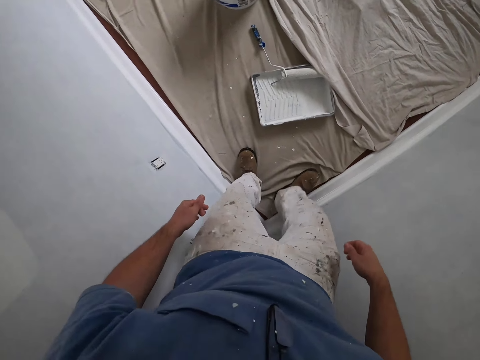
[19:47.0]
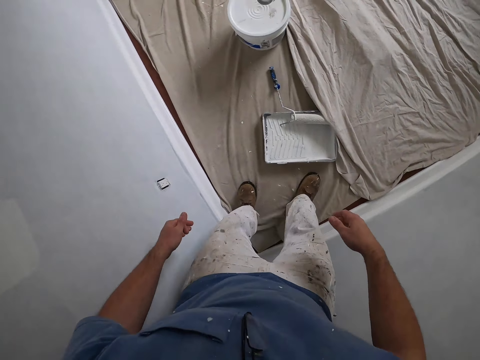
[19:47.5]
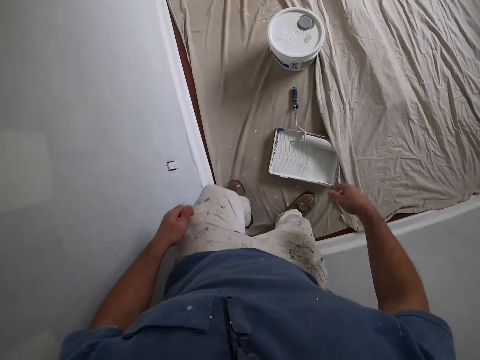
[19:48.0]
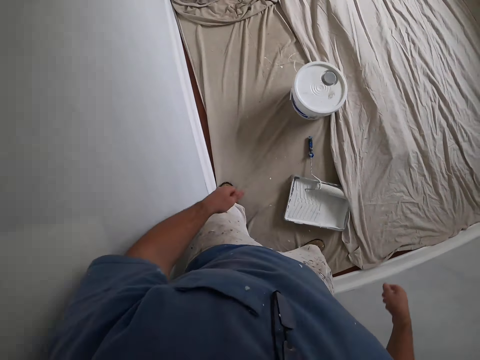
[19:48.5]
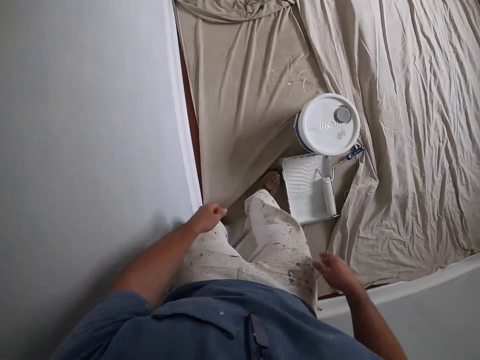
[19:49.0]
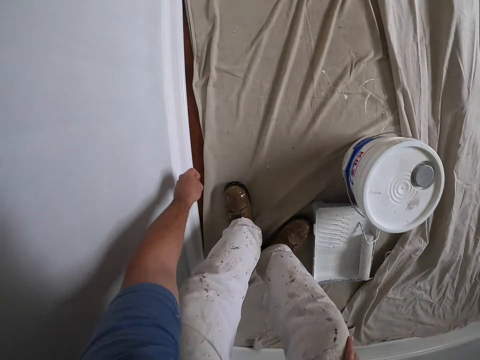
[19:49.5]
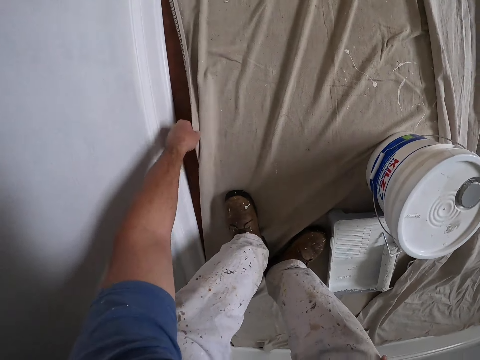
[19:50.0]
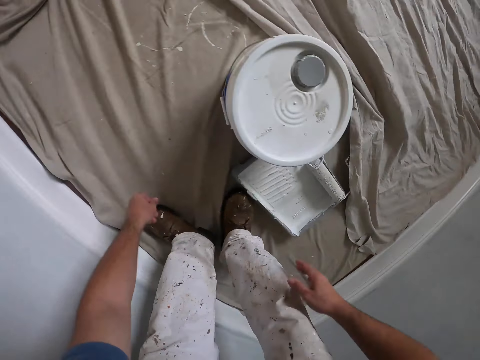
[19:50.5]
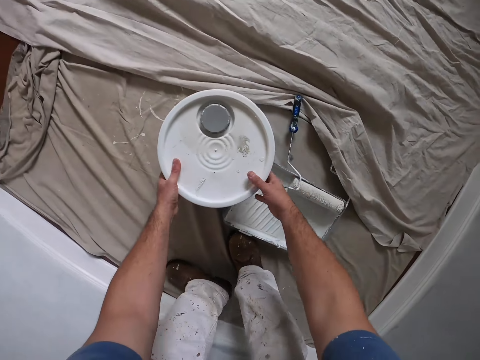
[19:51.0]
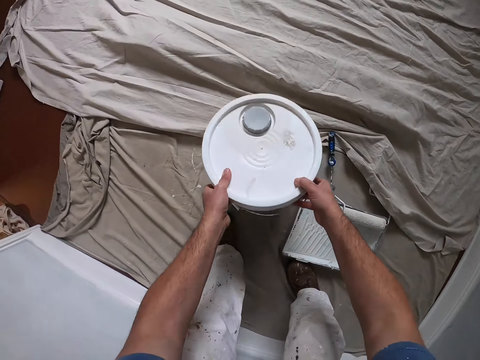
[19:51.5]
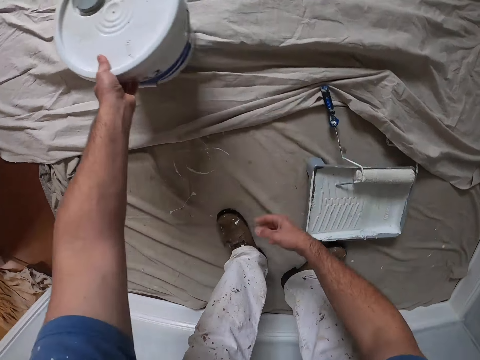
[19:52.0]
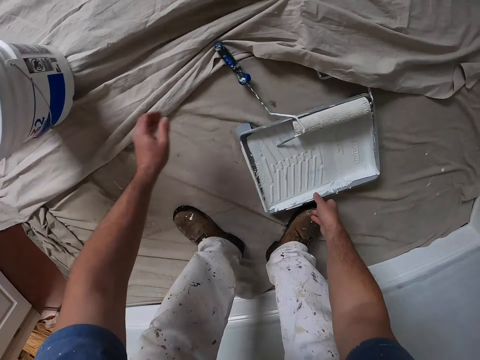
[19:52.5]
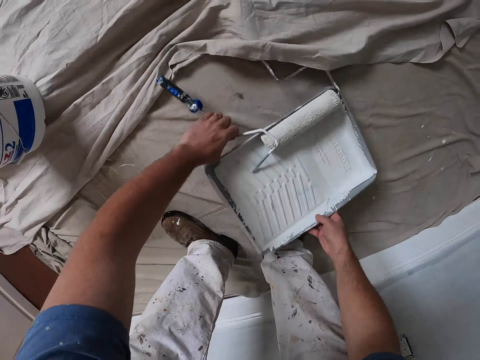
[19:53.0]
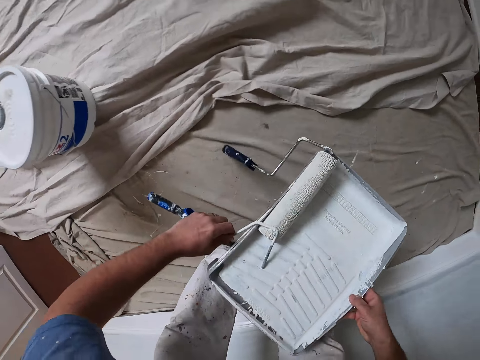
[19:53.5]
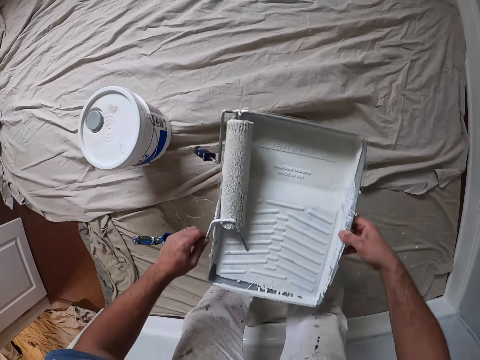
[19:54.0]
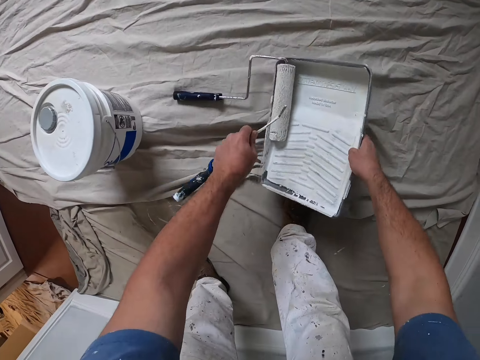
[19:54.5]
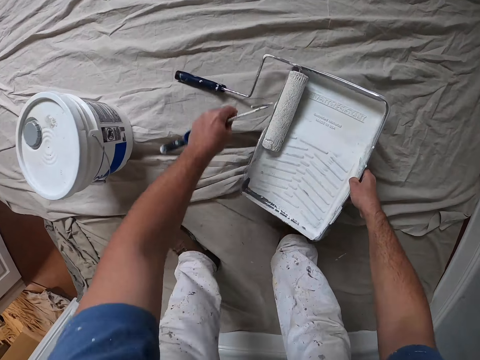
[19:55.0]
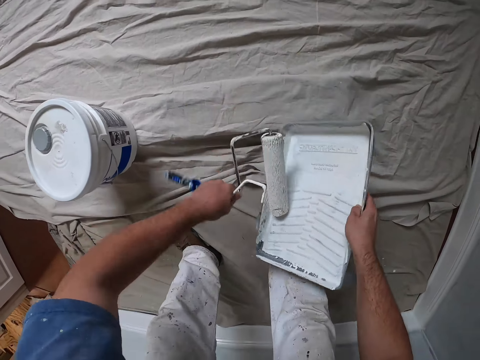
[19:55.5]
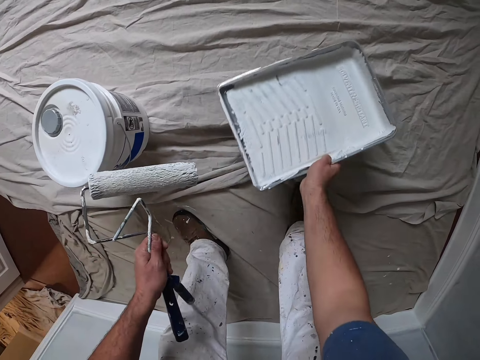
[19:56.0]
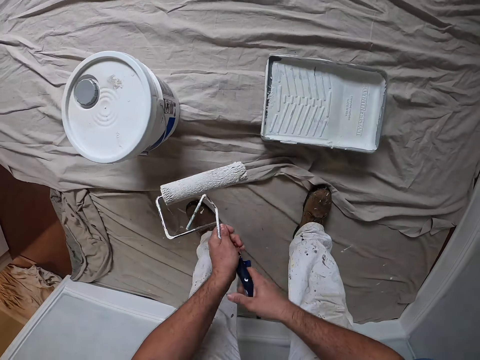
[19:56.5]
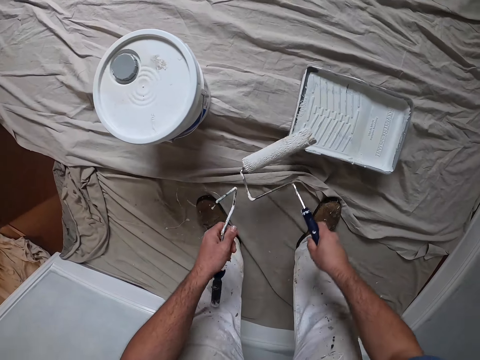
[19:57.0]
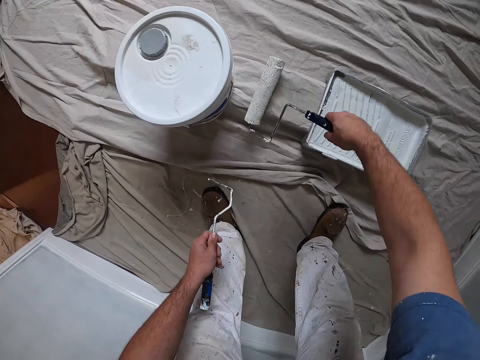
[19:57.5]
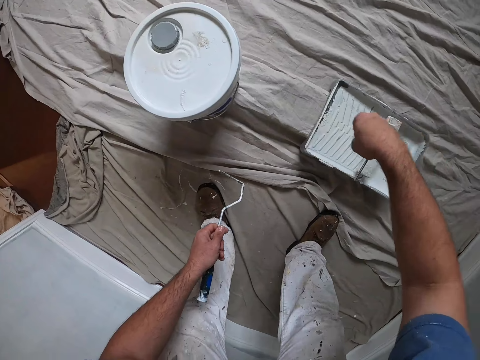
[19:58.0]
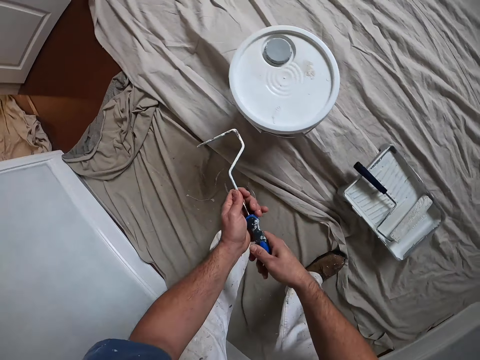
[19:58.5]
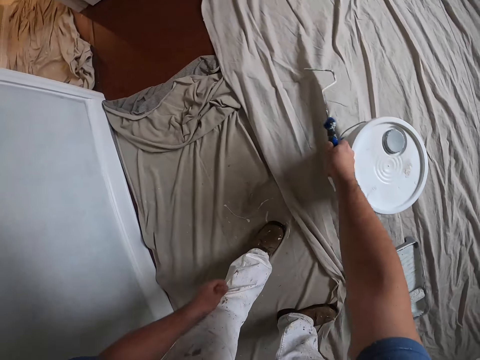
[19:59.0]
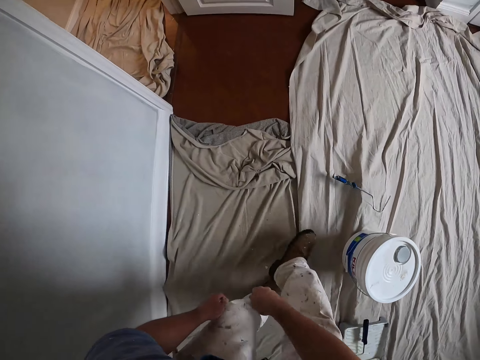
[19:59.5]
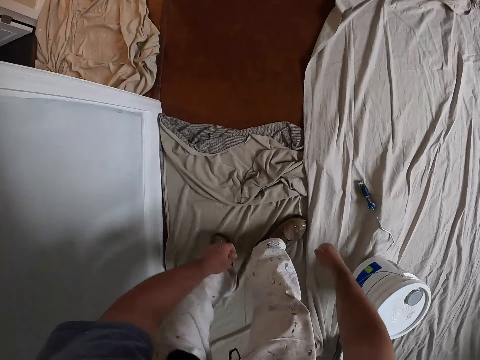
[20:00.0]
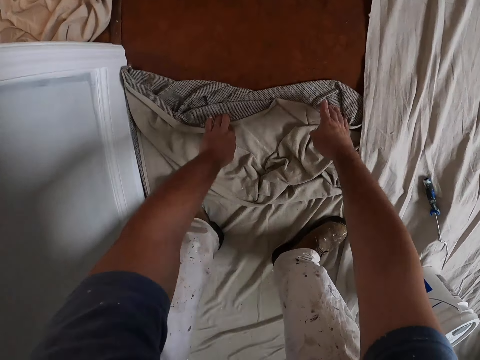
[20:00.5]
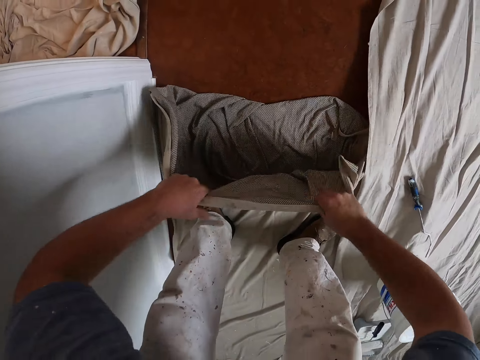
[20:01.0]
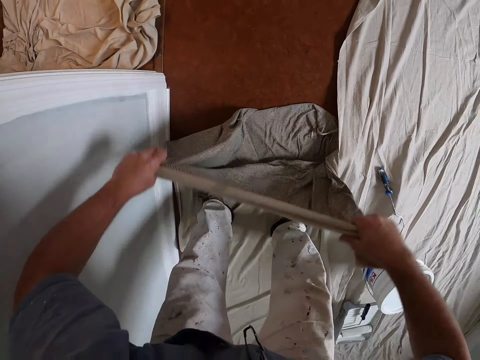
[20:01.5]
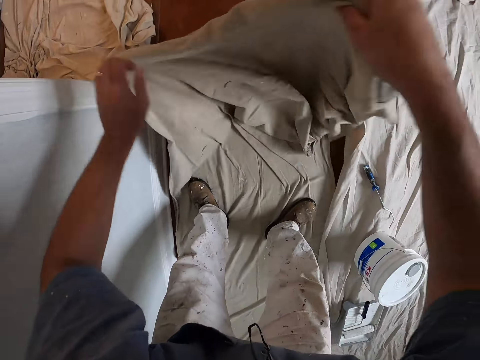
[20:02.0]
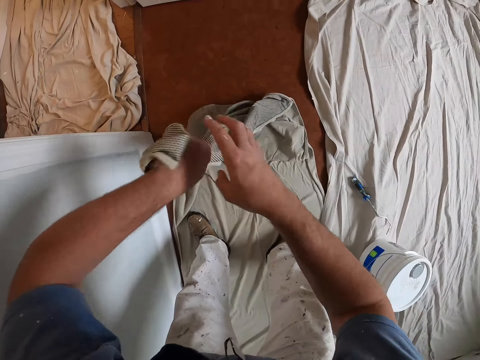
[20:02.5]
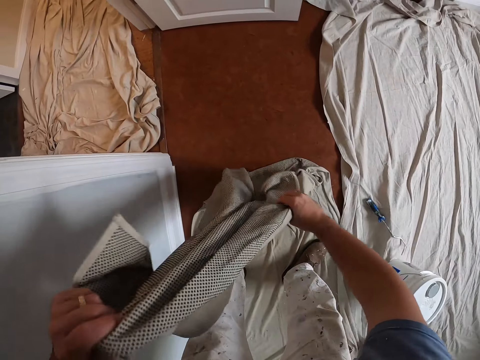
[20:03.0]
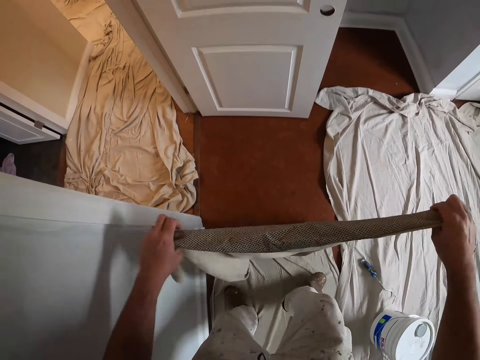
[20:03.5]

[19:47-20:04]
The camera wearer adjusts the edges of the cloths on the floor with his left hand. He moves the bucket of paint towards another canvas. He picks up a paint roller brush with a tray. He places the paint roller brush with the tray on the other canvas on the ground floor. He picks up the tray. He picks up the paint roller brush. He removes the paint roller from the tray. He throws the tray on the other canvas. He places the tray on the ground floor. He exchanges the paint roller brush to his right hand. He exchanges the paint roller kit to his right hand. He places the paint roller on the tray. He places the paint roller's handle in his right hand. He throws the paint roller's handle on the other canvas with his right hand. He walks towards the door. He picks up a piece of cloth. He spreads the canvas on the floor. He adjusts the piece of cloth.

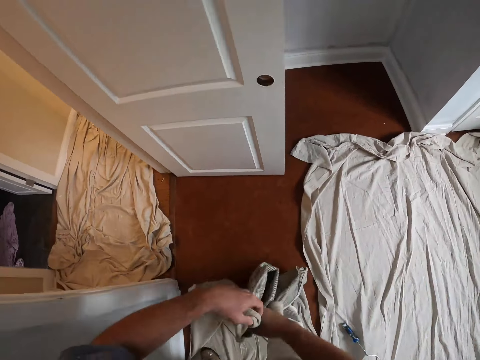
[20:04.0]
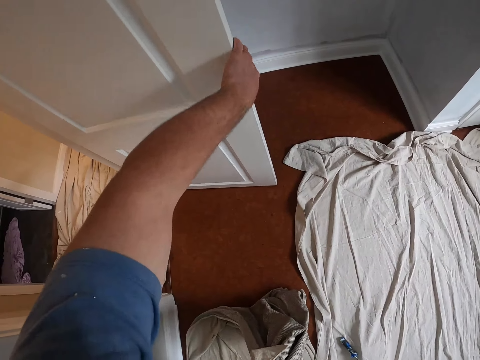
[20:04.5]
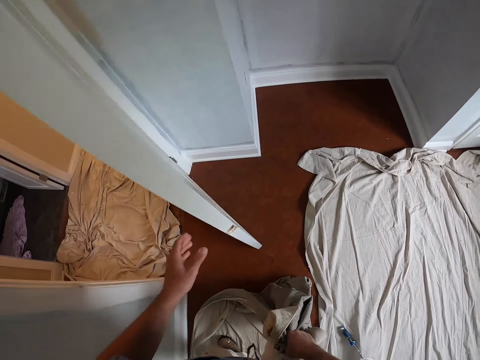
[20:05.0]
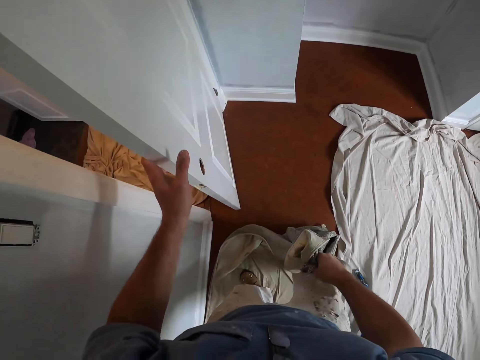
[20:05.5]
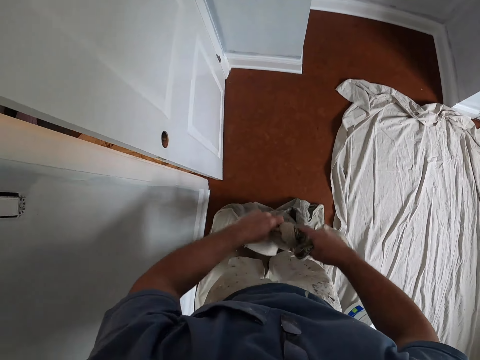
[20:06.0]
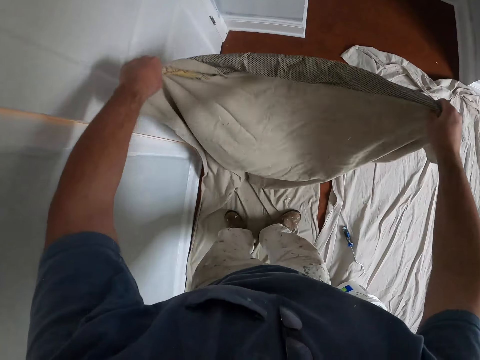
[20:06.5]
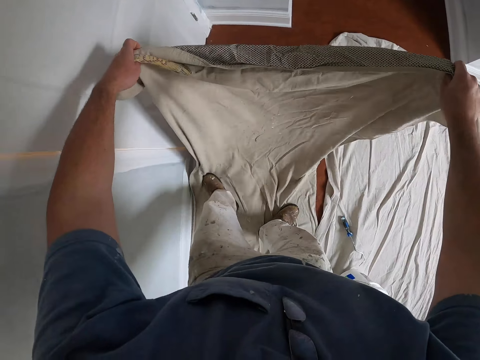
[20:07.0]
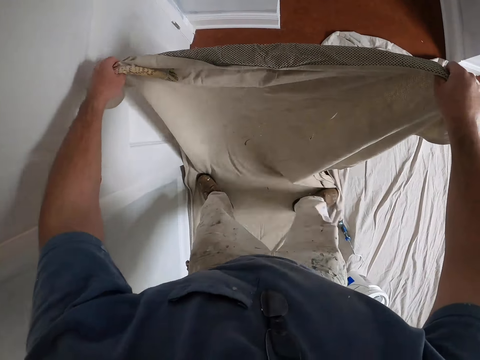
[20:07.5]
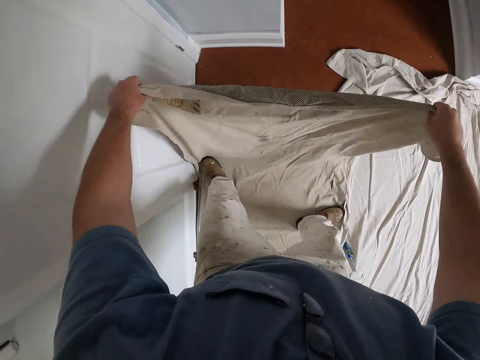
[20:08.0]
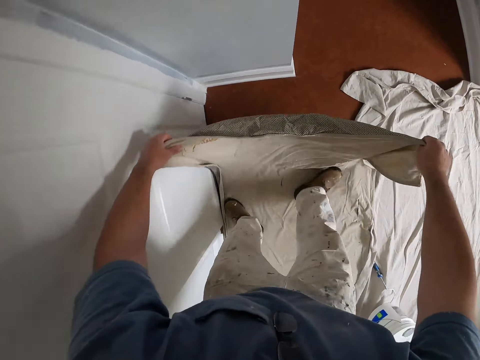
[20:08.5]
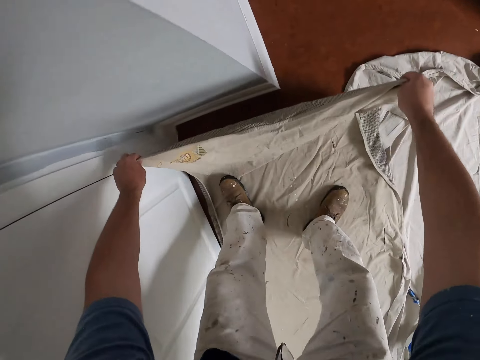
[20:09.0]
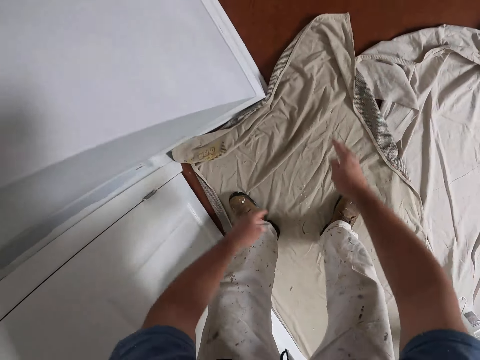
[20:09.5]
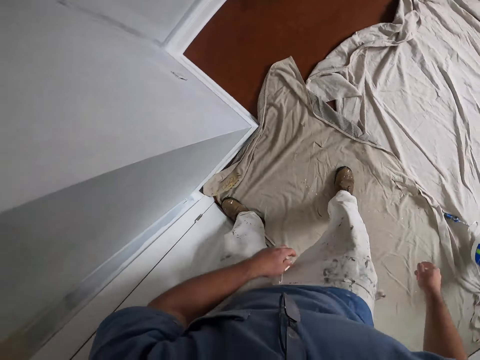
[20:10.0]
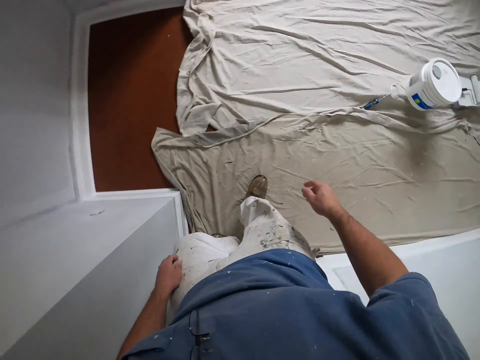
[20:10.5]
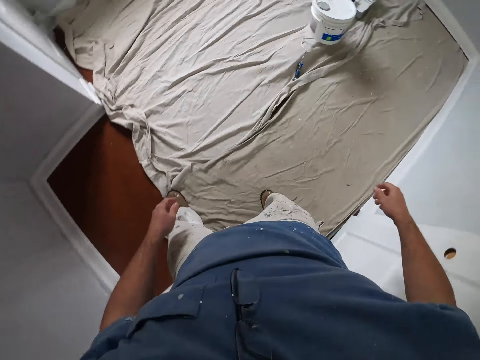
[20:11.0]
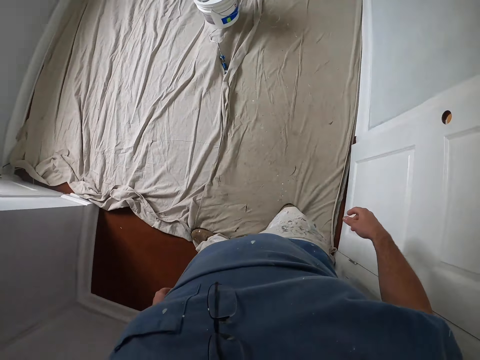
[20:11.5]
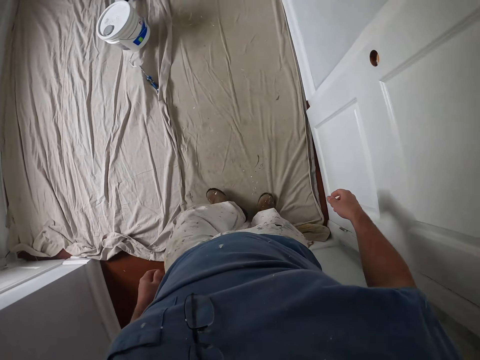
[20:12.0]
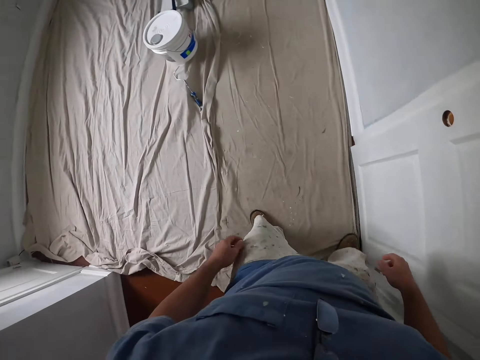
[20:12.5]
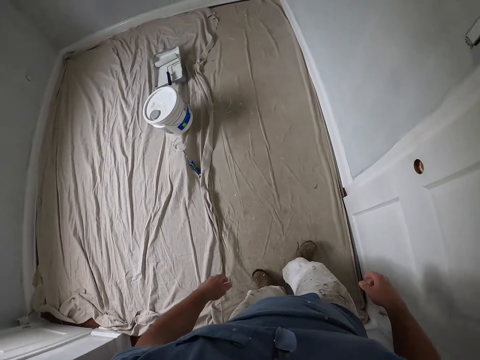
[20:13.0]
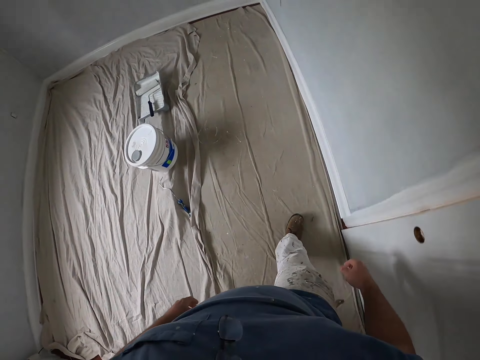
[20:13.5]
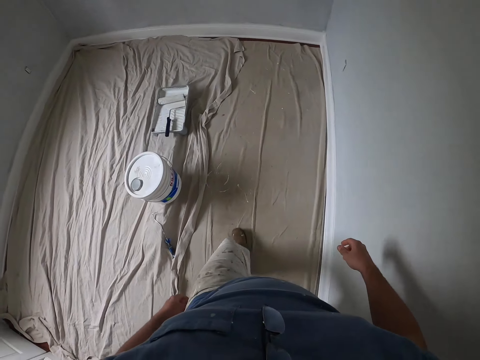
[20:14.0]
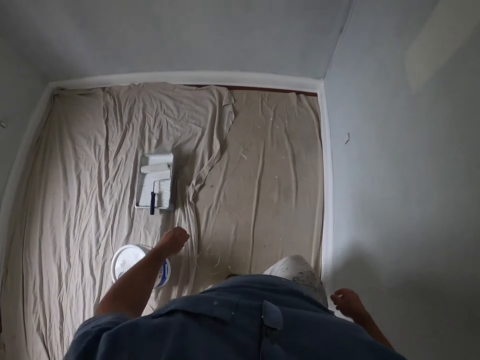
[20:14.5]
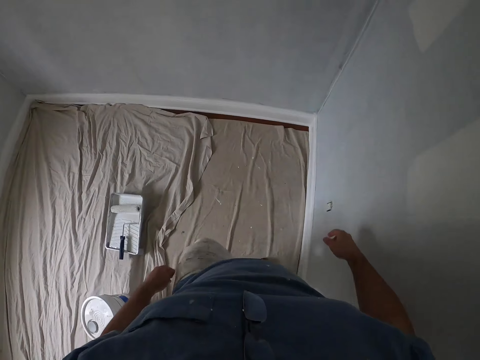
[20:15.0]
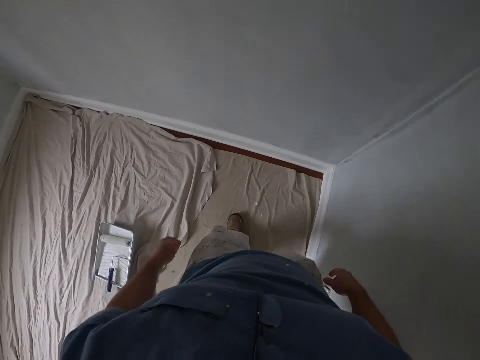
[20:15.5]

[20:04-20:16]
The camera wearer closes the door with the left hand. They spread a piece of cloth on the floor. They adjust the piece of cloth with the left leg on the floor. They walk around the room.
